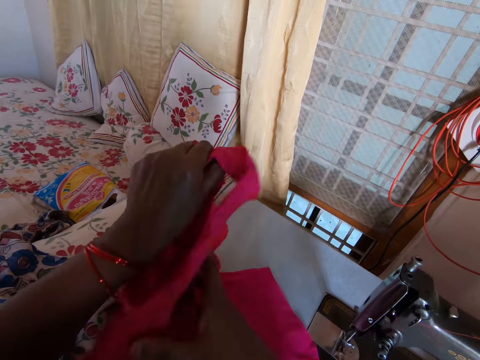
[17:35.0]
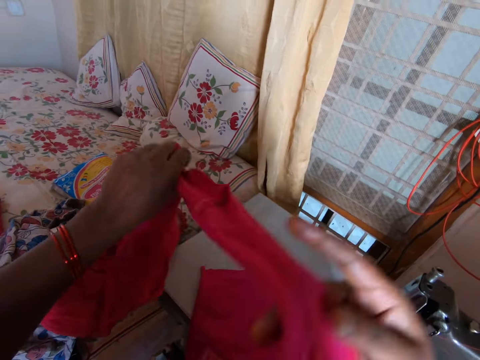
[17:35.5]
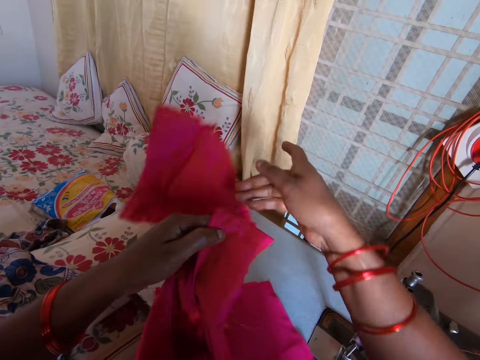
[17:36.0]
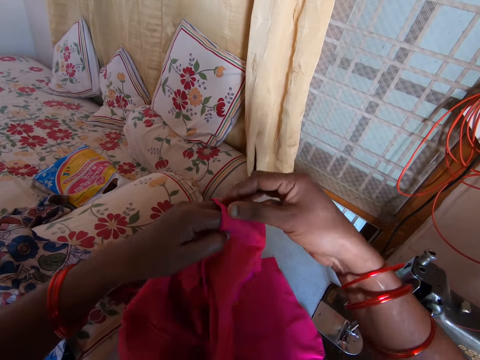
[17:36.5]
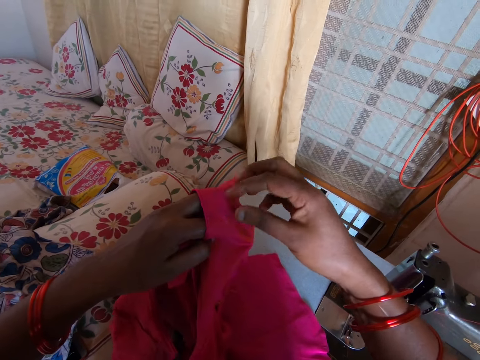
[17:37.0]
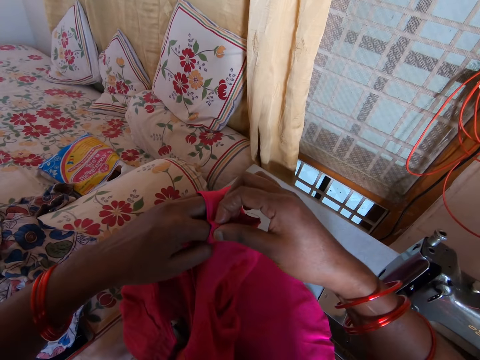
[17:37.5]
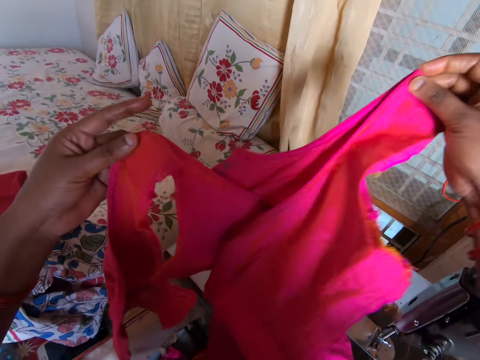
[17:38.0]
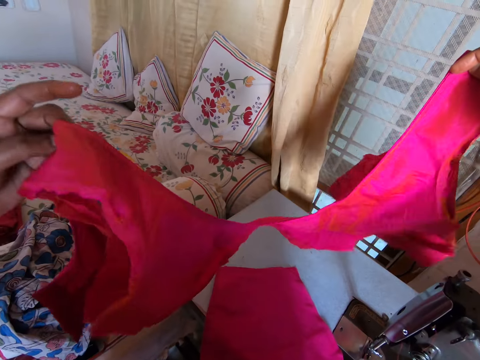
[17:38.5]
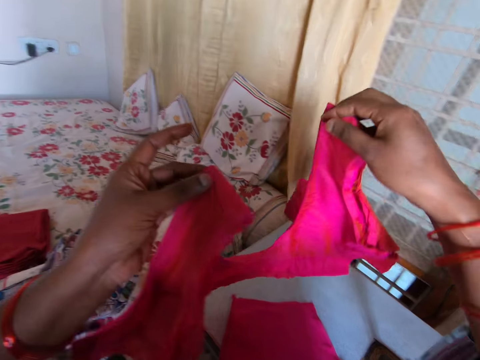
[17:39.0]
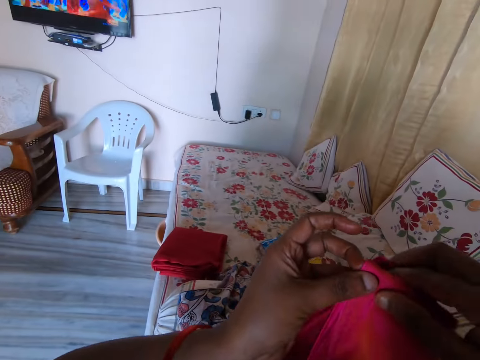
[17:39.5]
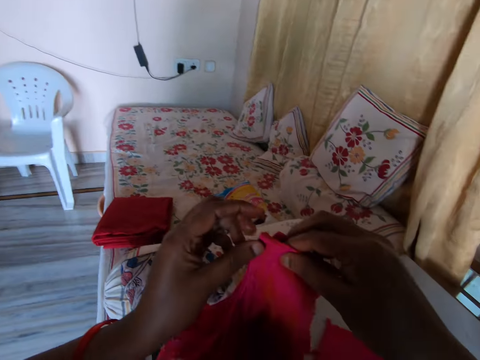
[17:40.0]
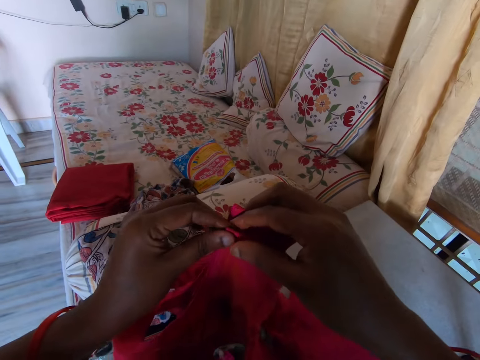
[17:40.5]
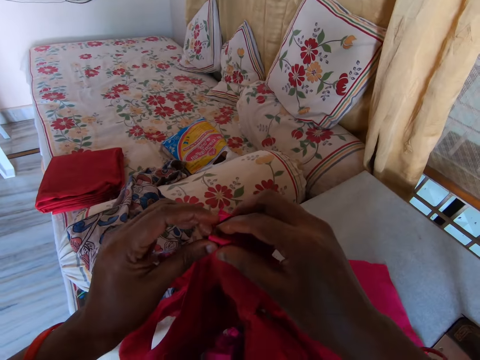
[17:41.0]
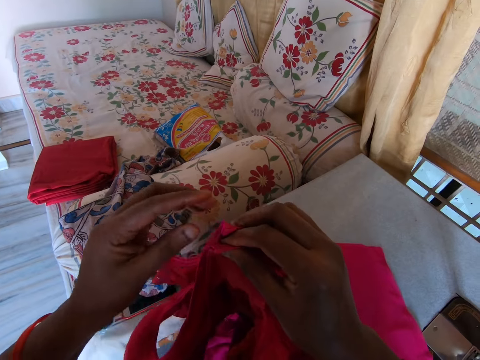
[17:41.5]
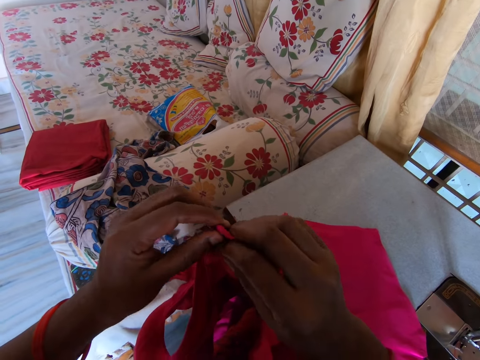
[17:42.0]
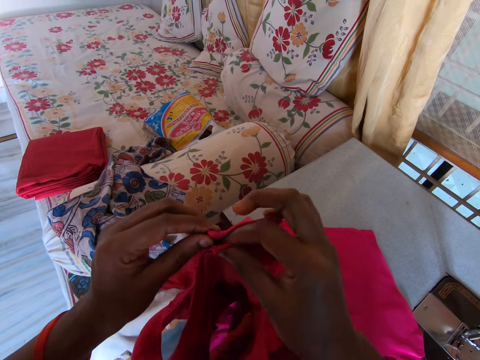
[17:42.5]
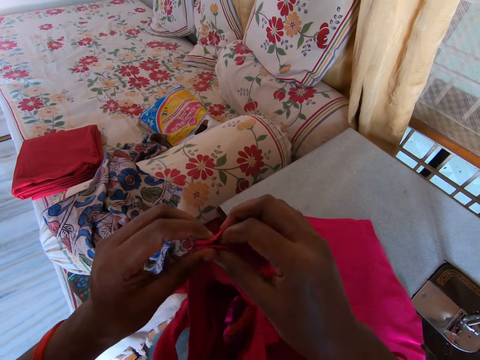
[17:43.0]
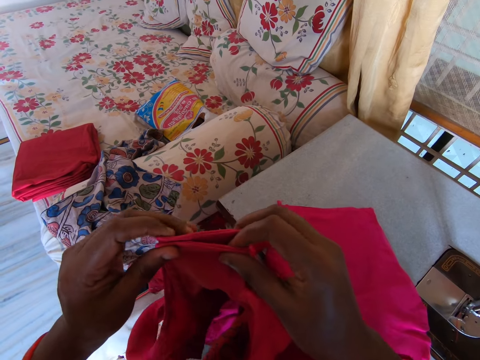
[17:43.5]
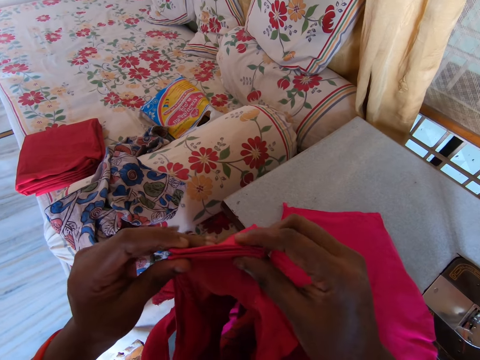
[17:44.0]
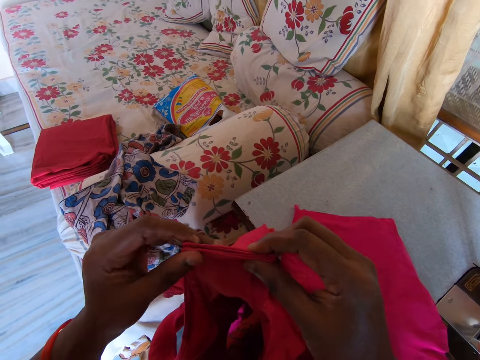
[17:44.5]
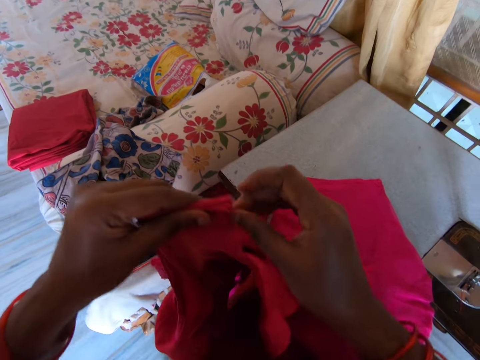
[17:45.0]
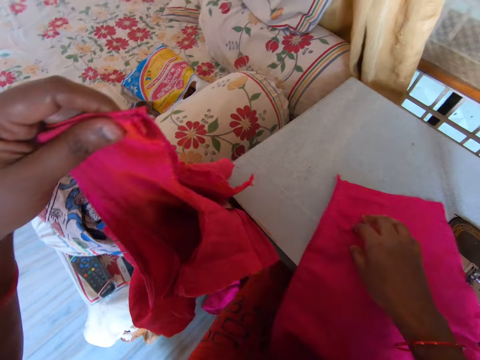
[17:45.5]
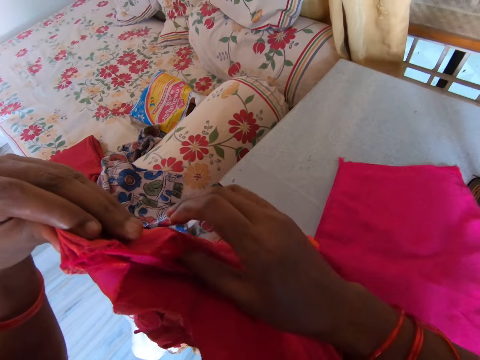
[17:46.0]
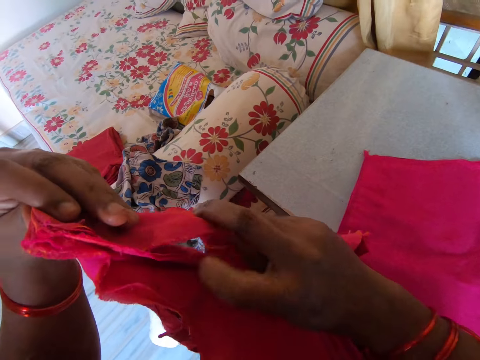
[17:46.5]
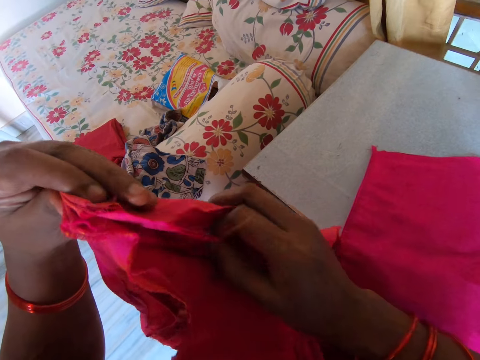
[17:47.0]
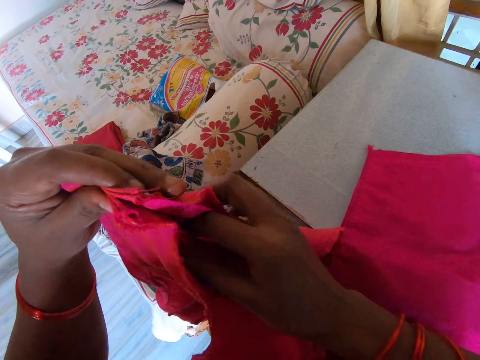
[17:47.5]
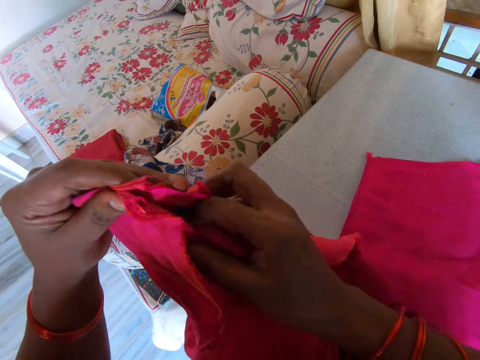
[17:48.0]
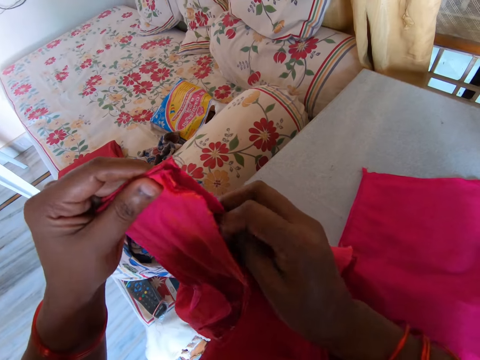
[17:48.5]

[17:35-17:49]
The camera wearer puts the clothing together. They lift the clothing. They adjust the clothing. They stretch the clothing. They put the clothing together. They move the clothing in the table. They adjust the clothing.

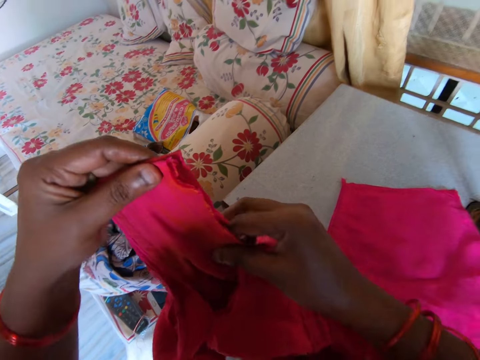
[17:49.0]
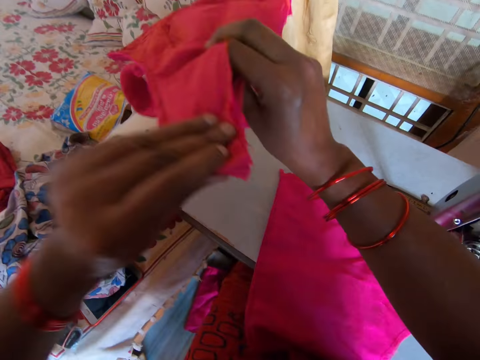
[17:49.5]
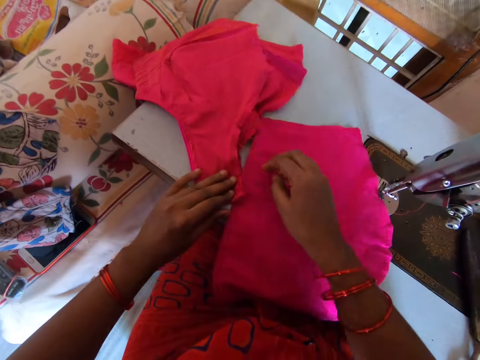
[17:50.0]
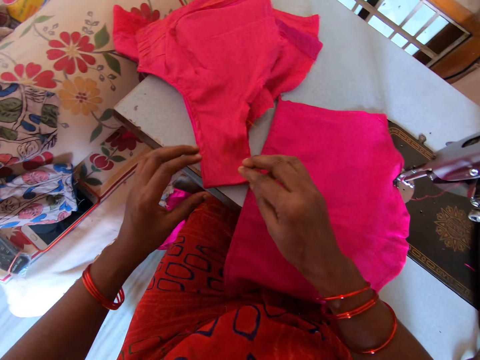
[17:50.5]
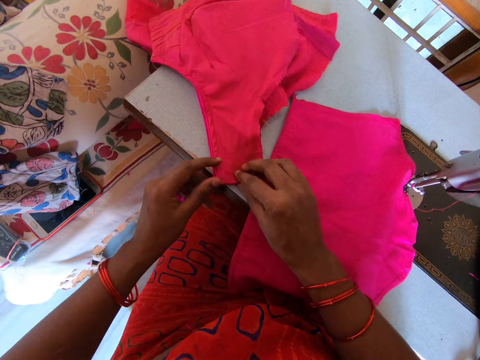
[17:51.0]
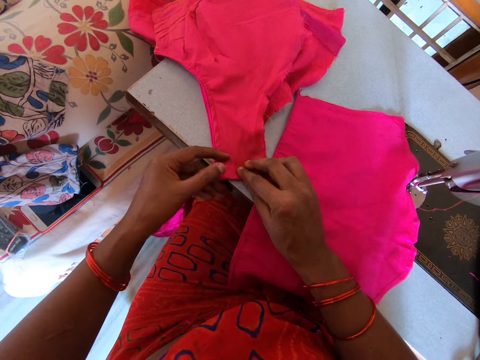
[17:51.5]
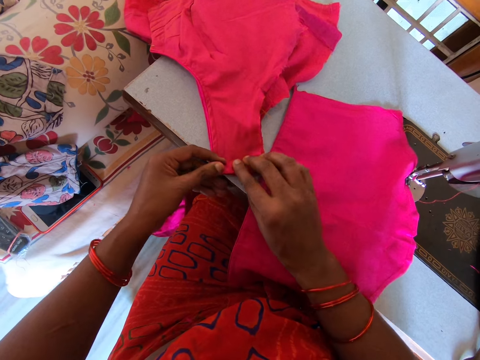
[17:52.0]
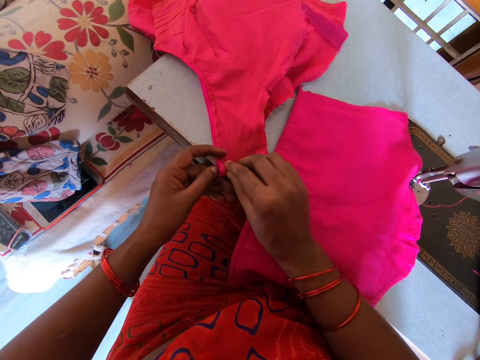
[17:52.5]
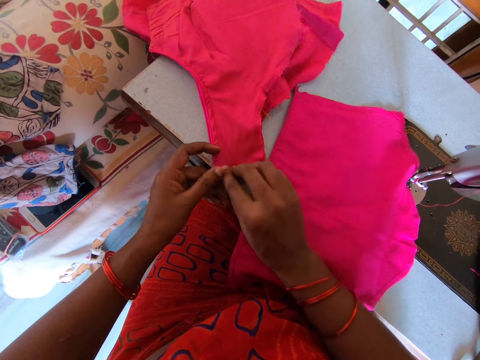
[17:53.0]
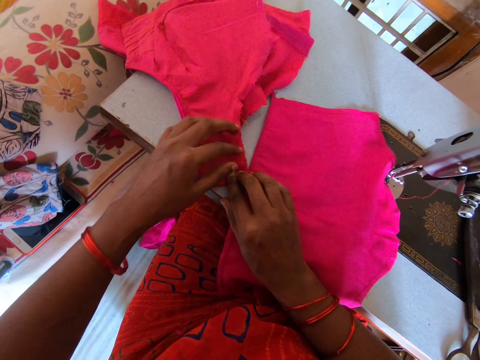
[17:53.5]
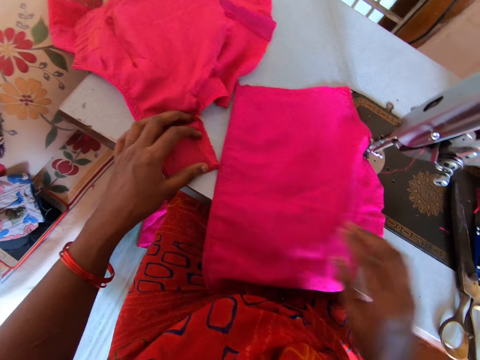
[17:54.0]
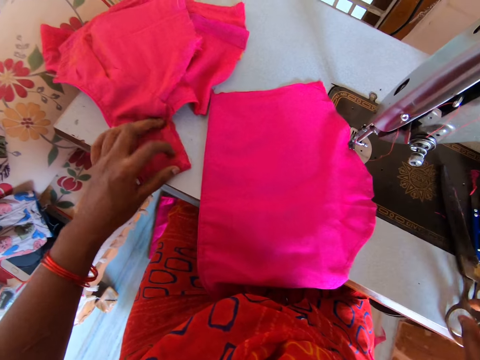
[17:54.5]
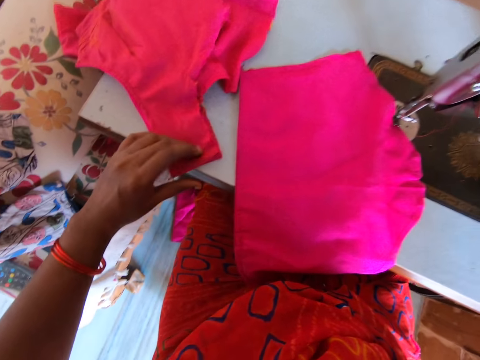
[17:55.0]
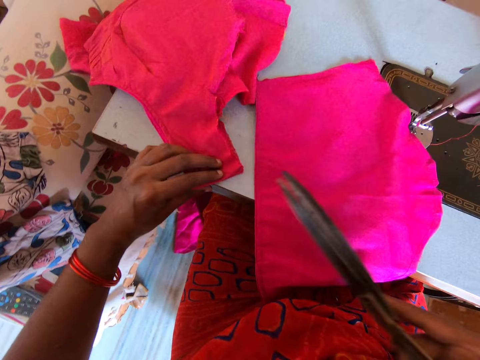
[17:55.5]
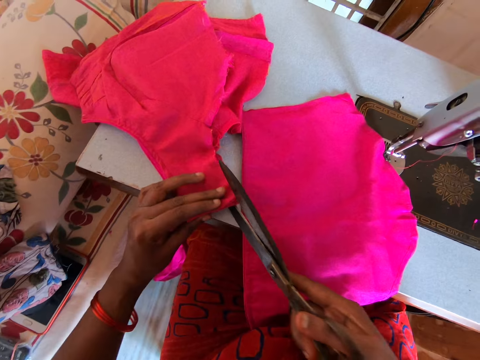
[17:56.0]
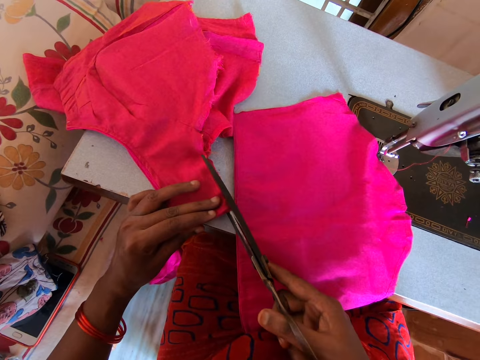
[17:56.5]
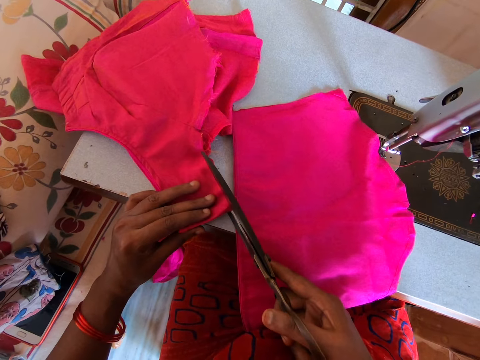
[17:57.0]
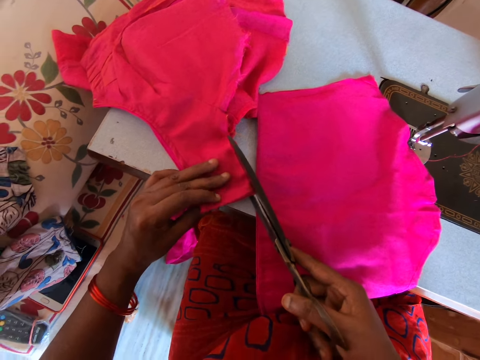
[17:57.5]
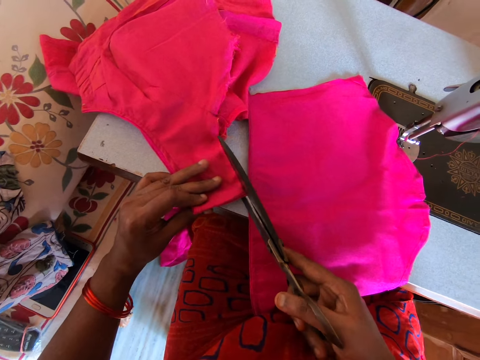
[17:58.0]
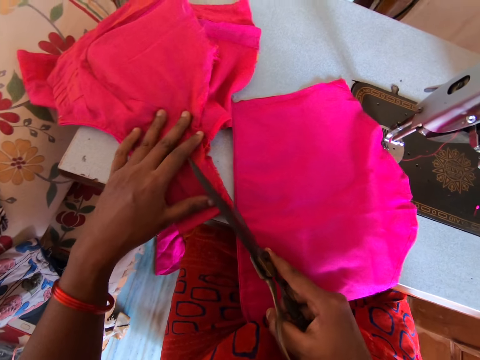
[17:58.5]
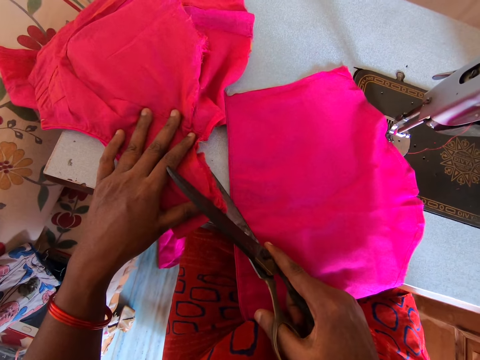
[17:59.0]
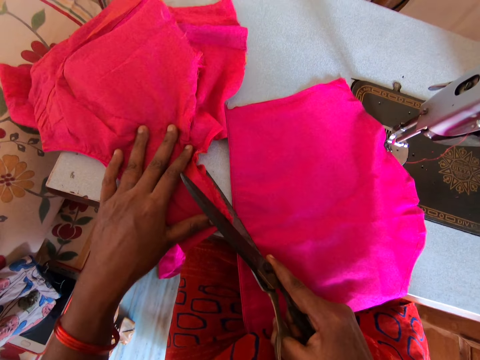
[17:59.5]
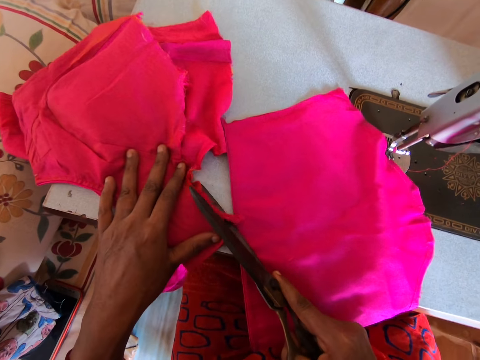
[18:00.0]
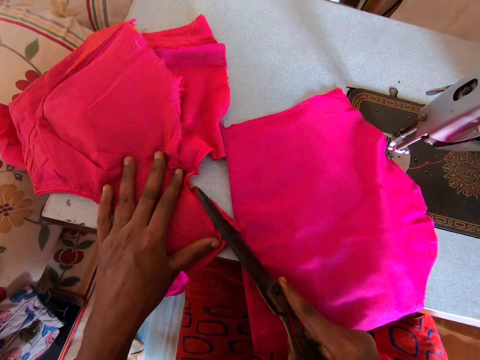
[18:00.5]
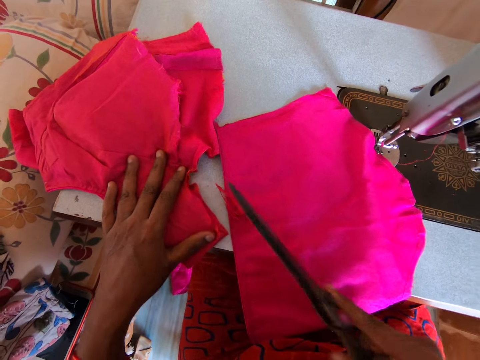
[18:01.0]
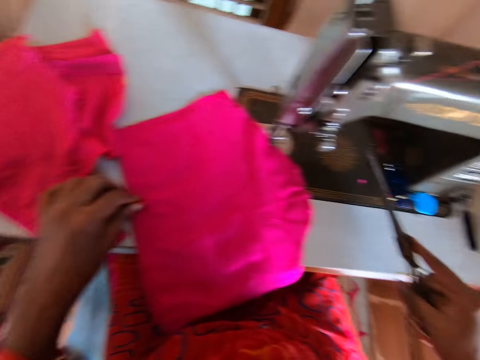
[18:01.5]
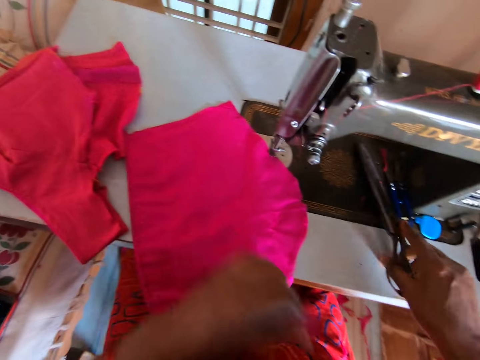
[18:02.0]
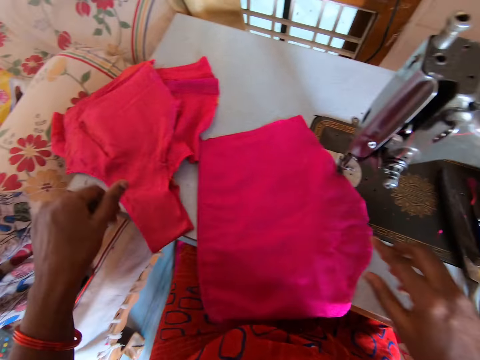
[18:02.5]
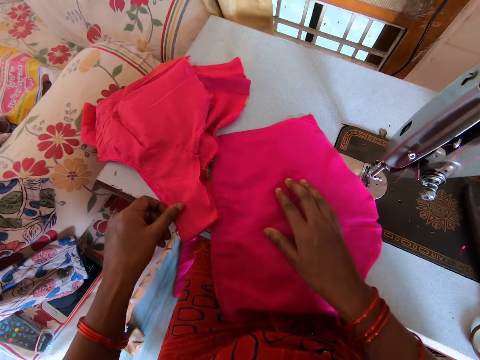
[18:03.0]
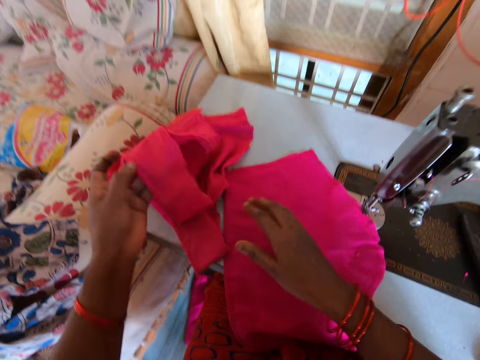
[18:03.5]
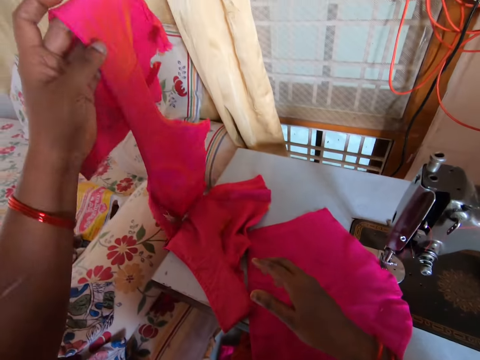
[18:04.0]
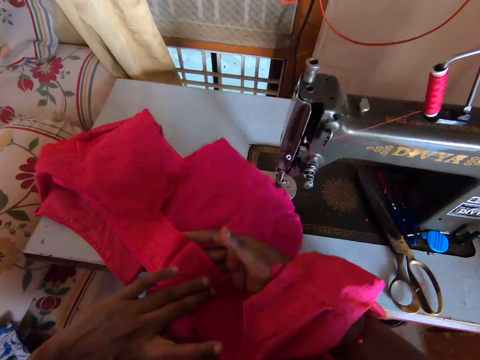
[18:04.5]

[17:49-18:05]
The camera wearer places the clothing in the table. They hold the clothing. They pick up the scissors. They trim a thread using the scissors. They cut the clothing. They pick up the piece of cloth. They place the scissors on a sewing machine frame. They touch the clothes with both hands. They sort pieces of clothing. They lift the clothing.
